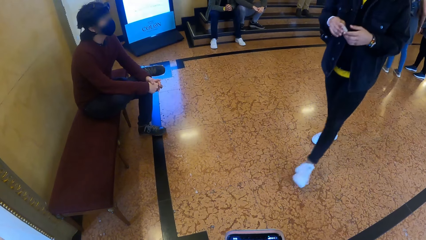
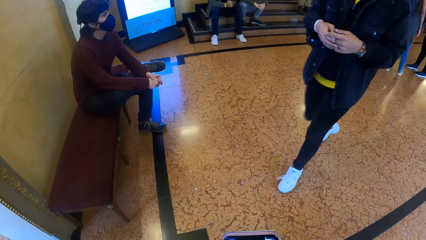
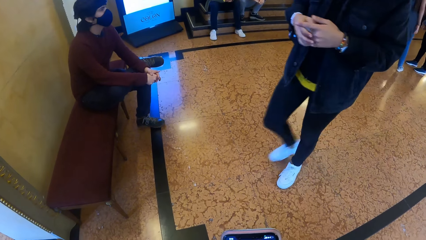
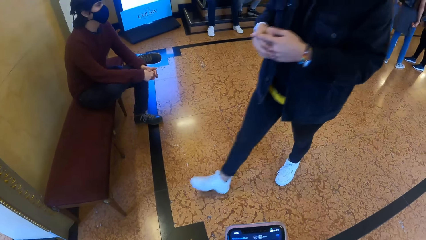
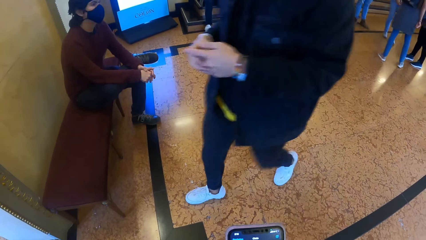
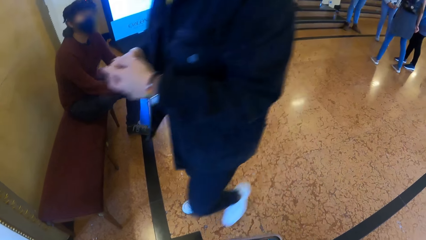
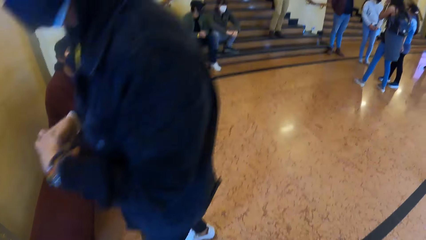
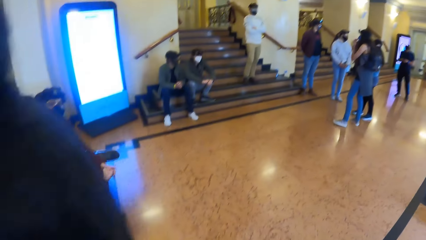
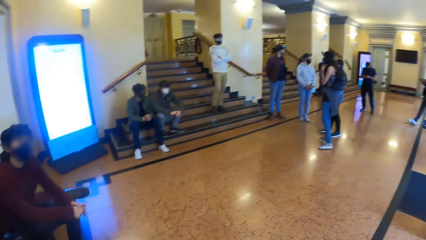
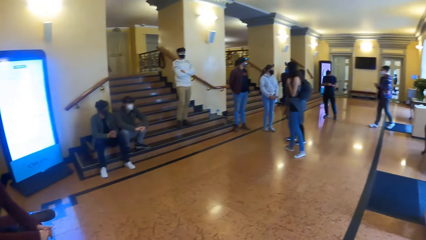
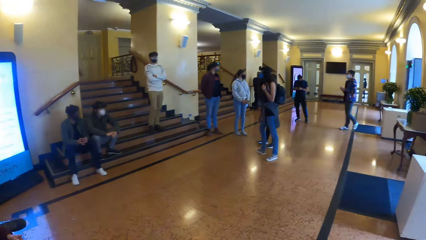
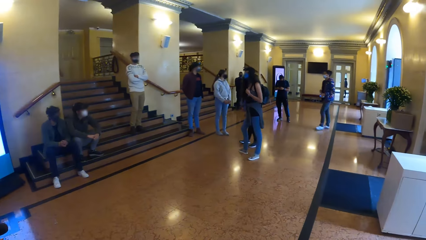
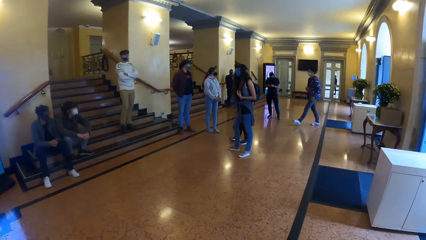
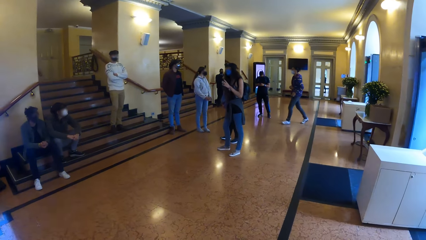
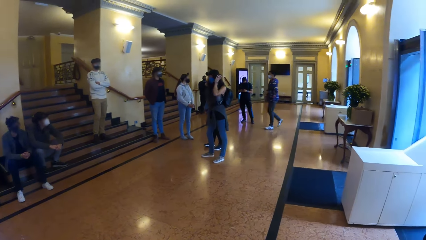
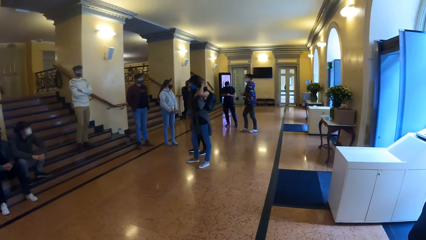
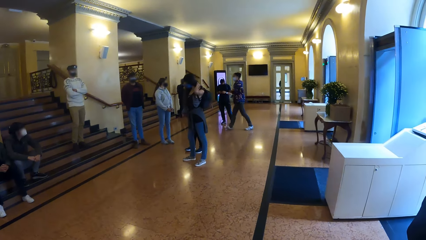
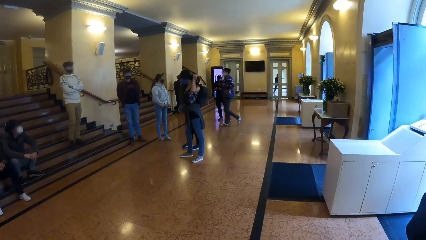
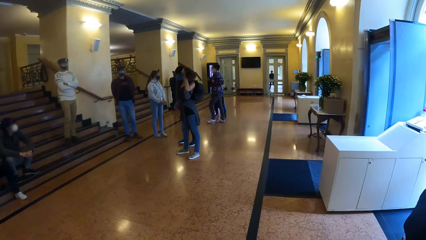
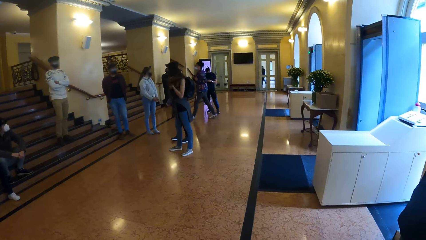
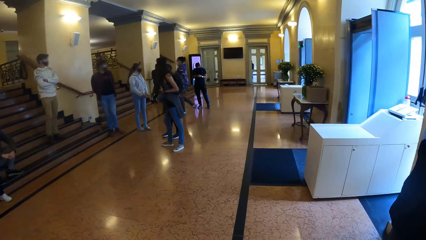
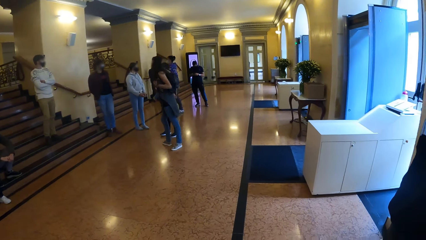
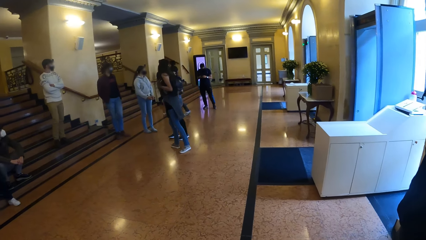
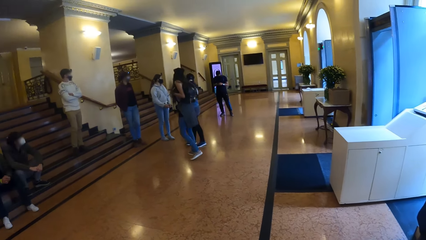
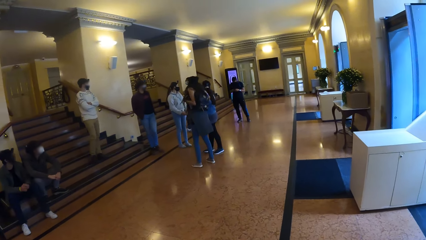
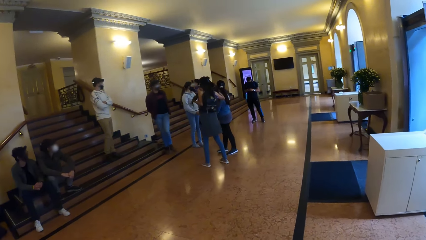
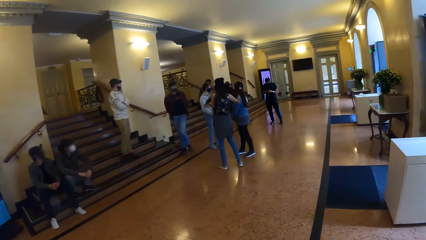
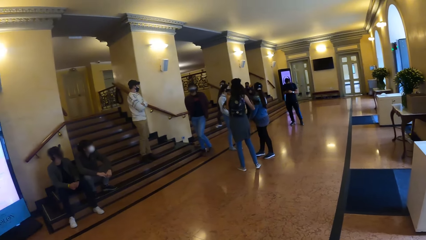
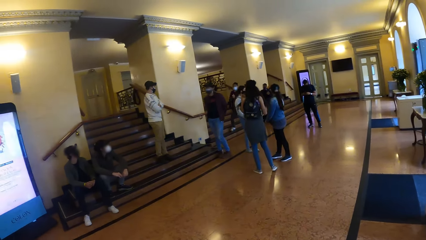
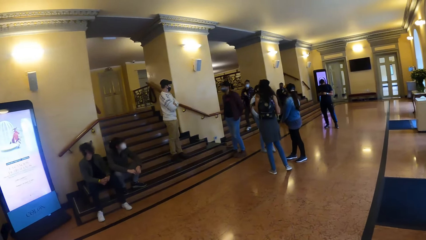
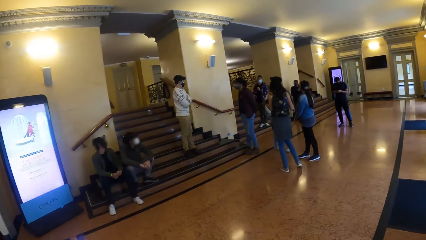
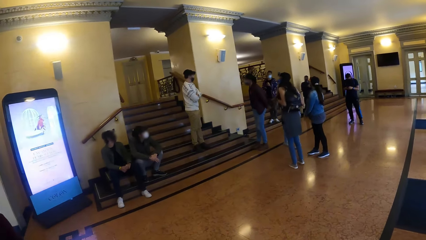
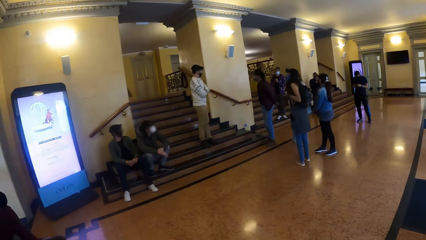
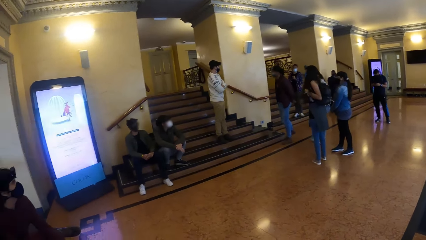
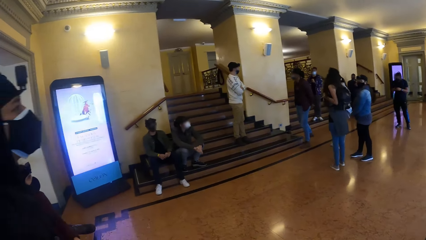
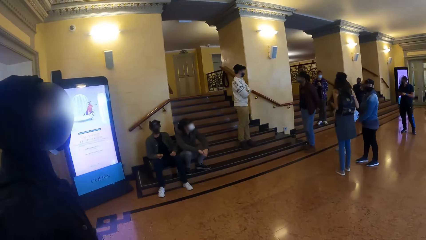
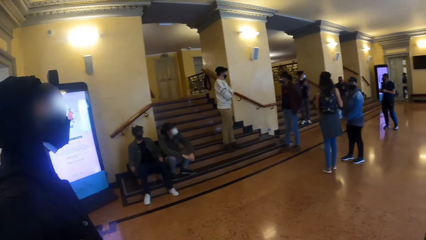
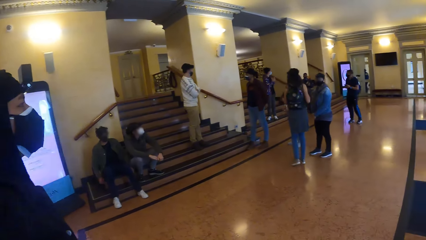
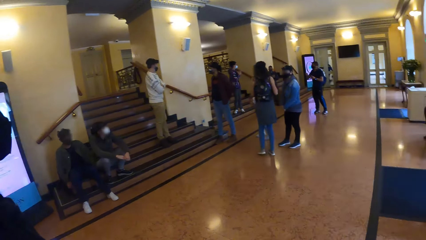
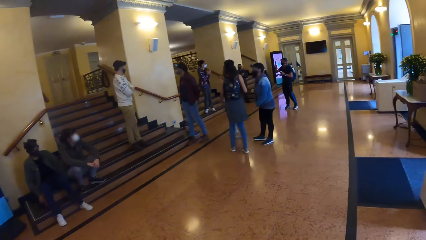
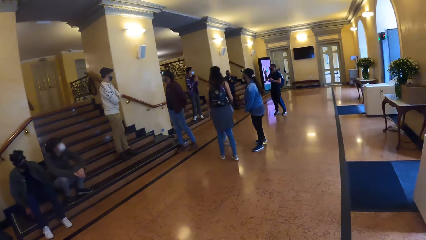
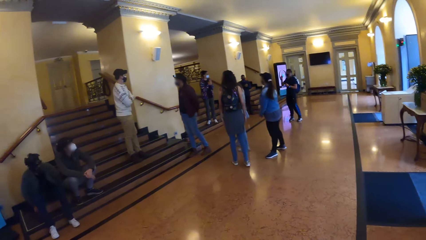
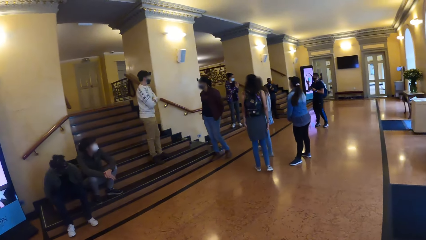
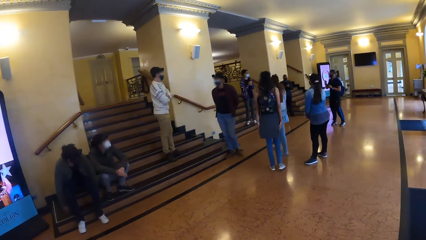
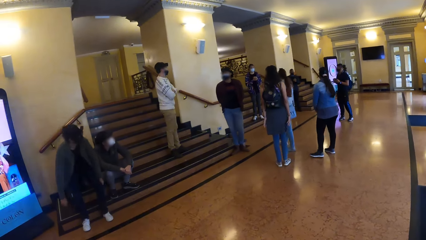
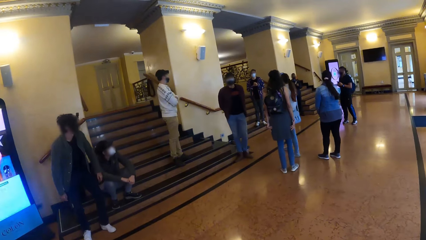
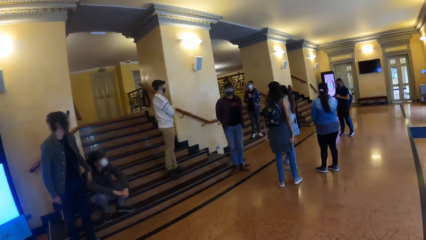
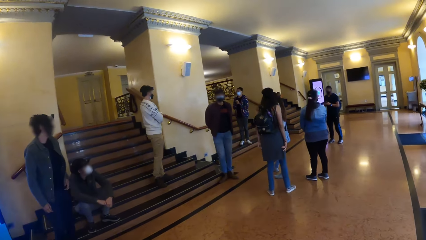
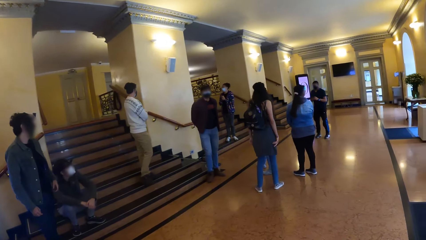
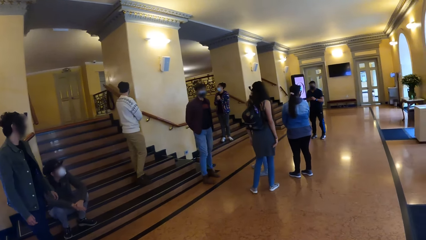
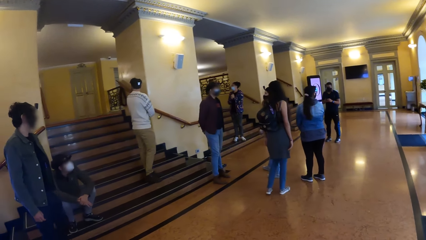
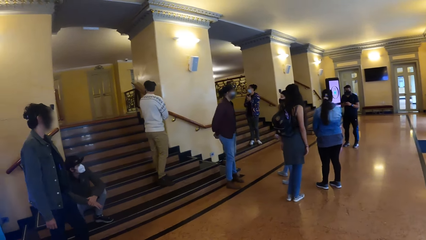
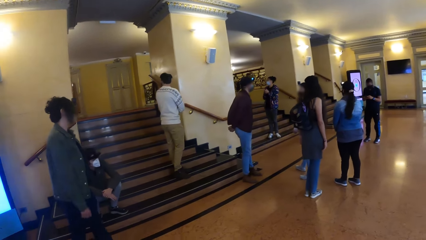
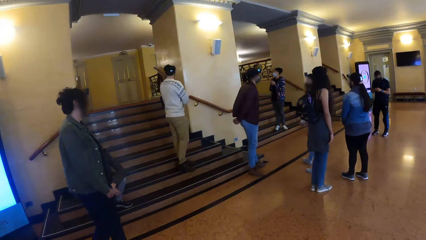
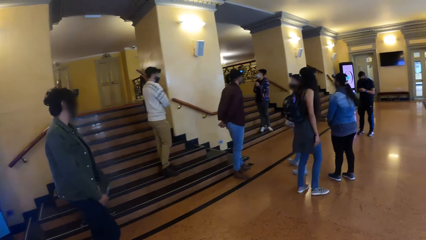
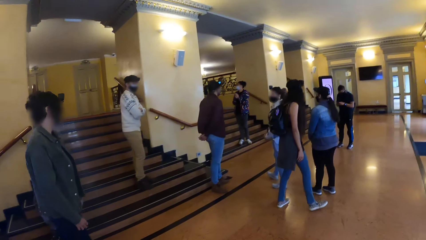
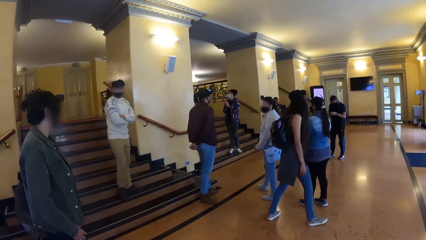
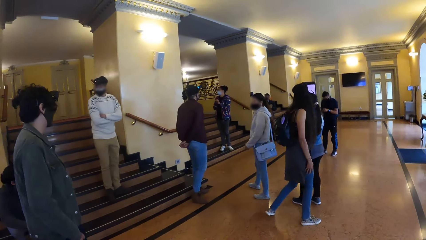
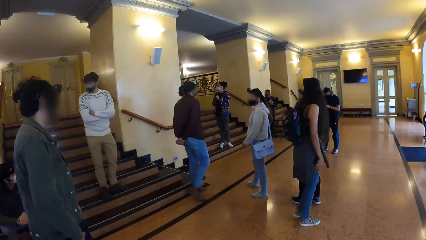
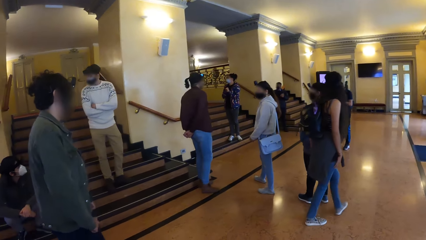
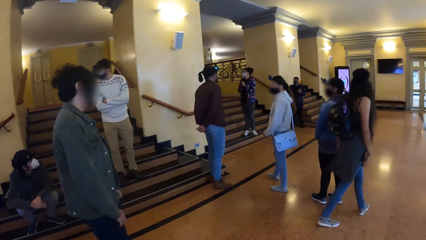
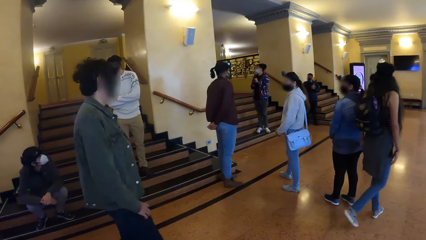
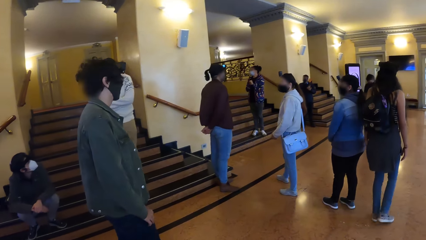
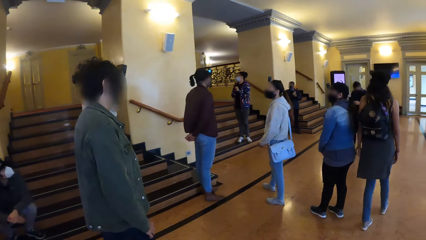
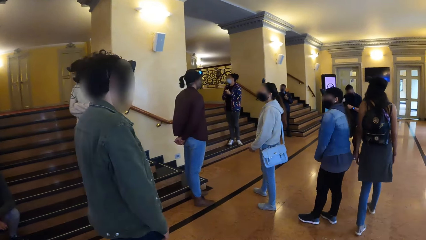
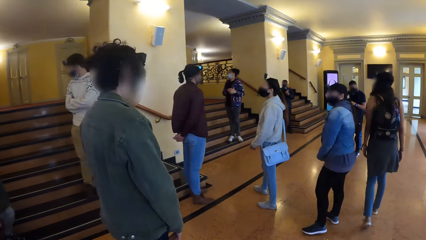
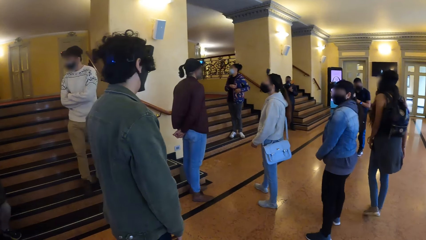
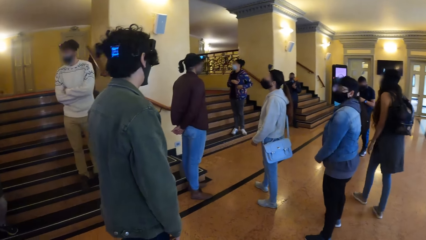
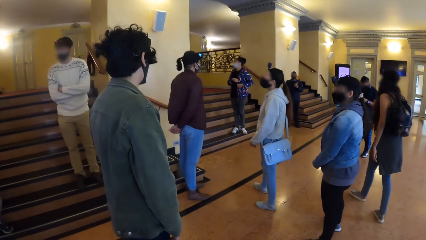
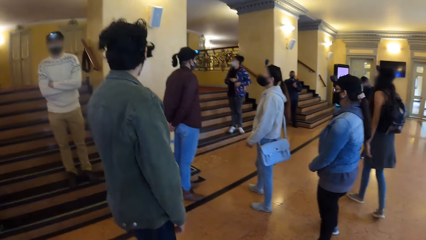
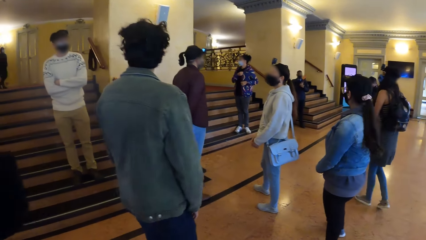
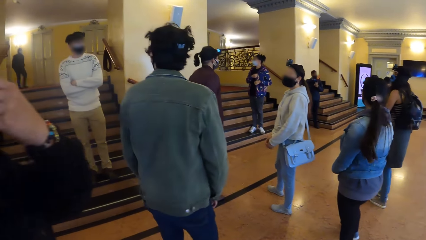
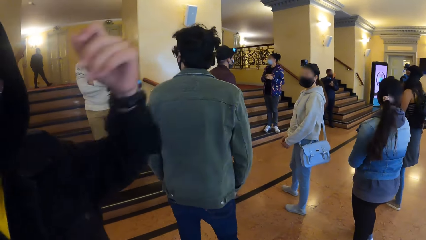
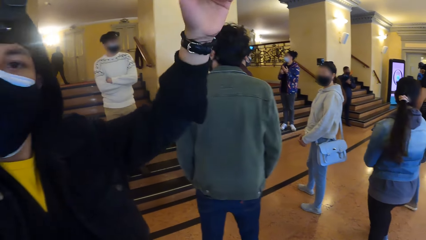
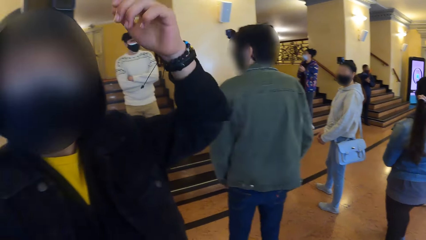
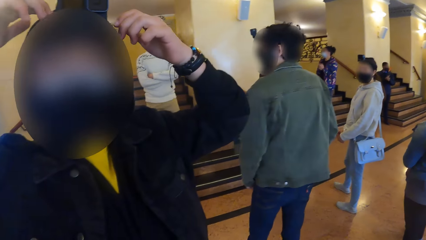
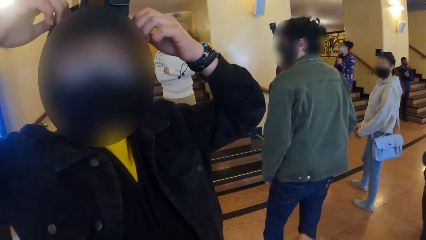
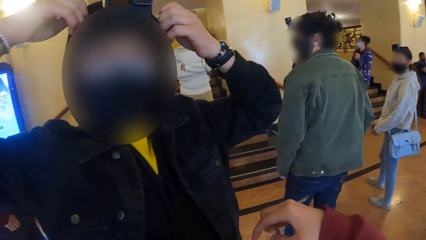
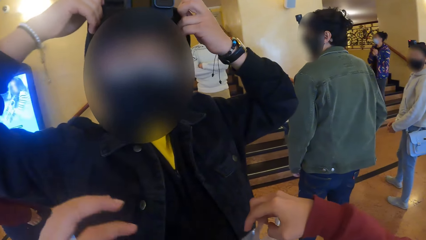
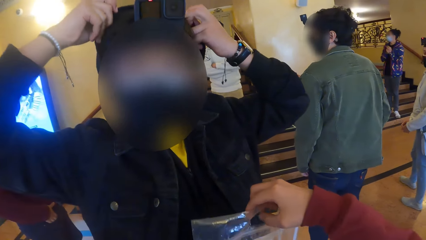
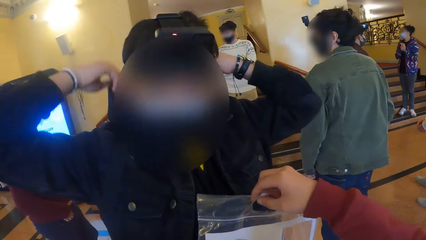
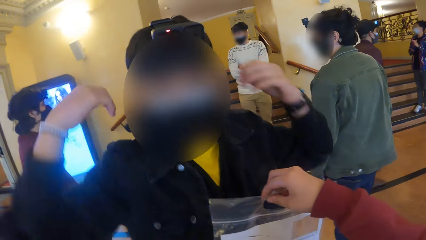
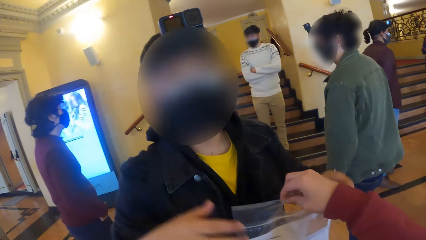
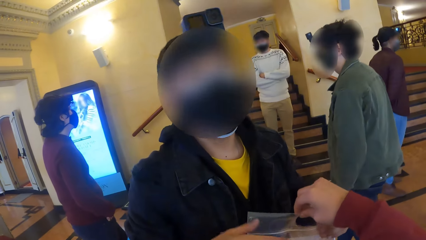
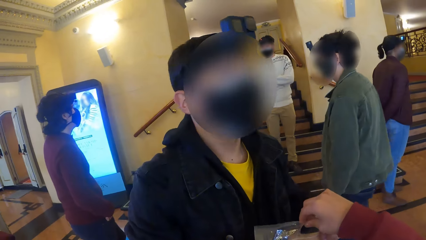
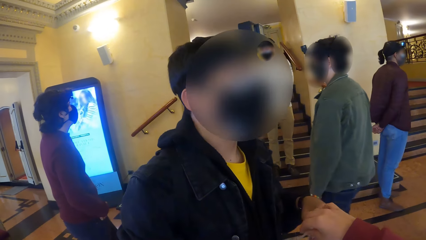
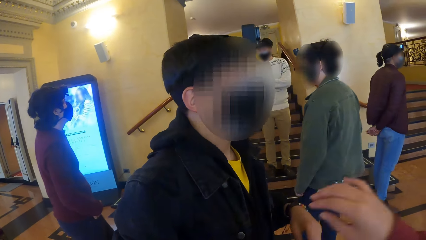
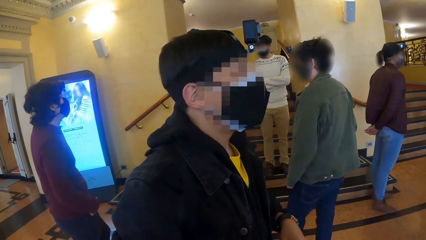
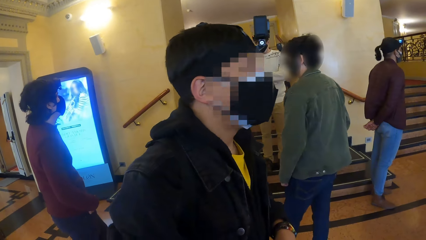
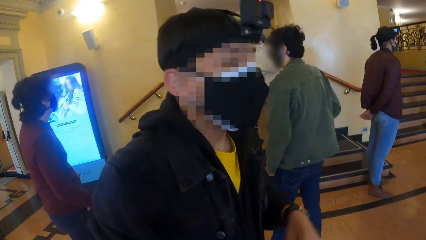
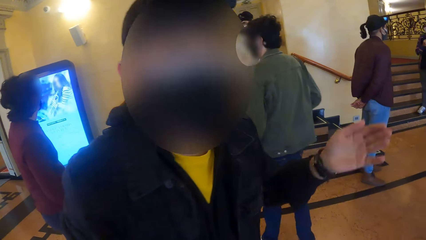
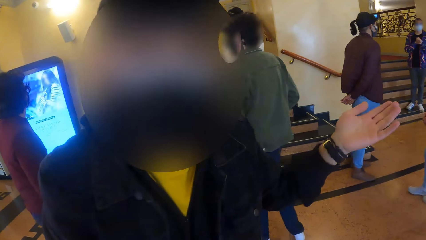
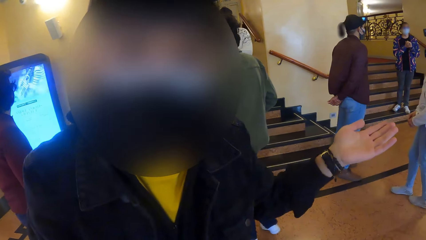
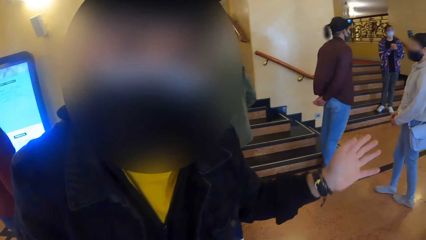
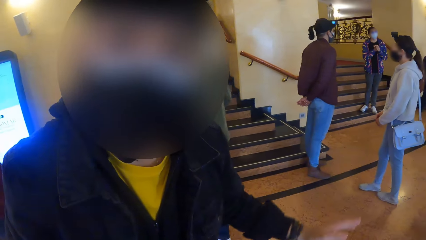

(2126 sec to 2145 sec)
The camera wearer looks around. A man stands up from the staircase. The camera wearer walks across the floor. Another man interacts with the camera wearer. The other man adjusts a hood on his head with both hands. The camera wearer hands a zip lock bag to the other man with her right hand. The other man gestures with the left hand.
